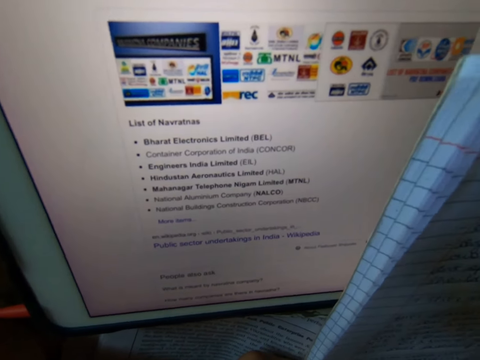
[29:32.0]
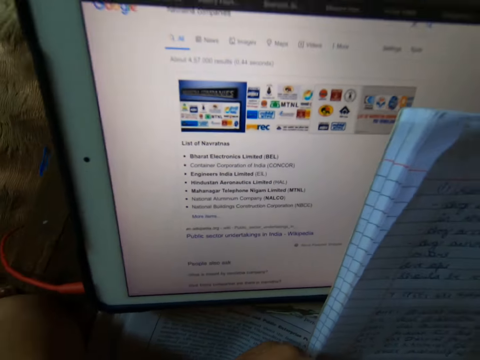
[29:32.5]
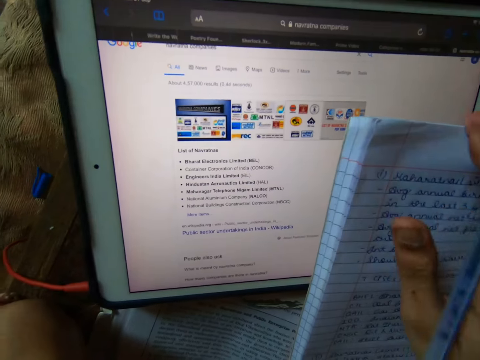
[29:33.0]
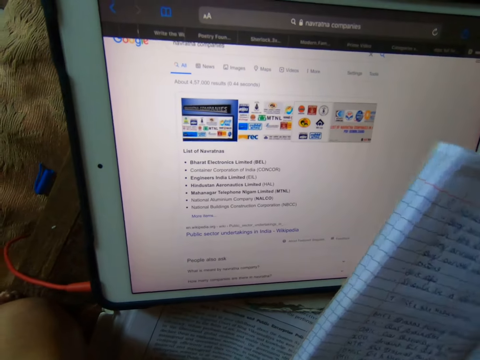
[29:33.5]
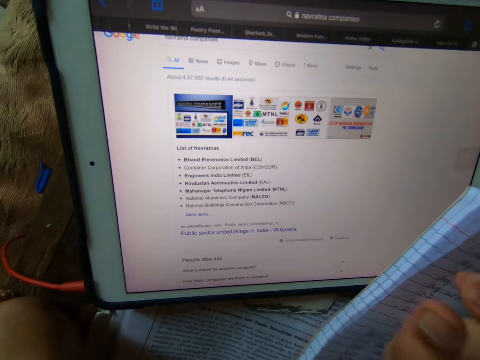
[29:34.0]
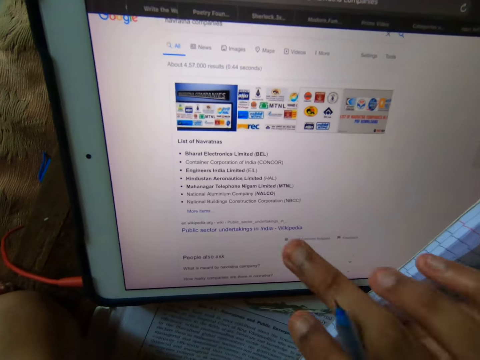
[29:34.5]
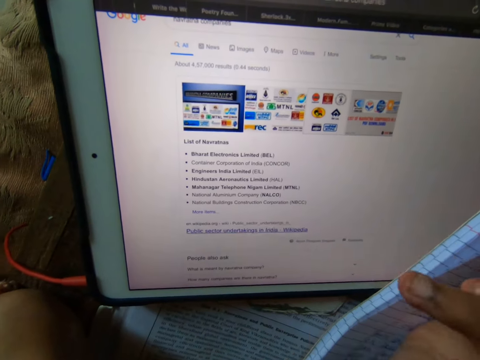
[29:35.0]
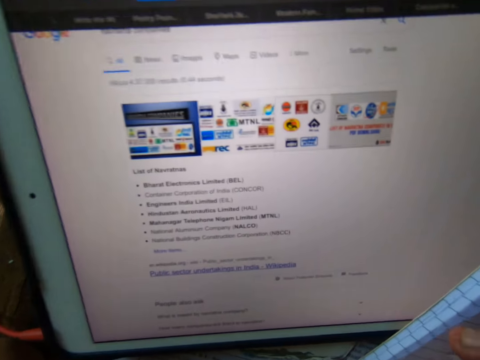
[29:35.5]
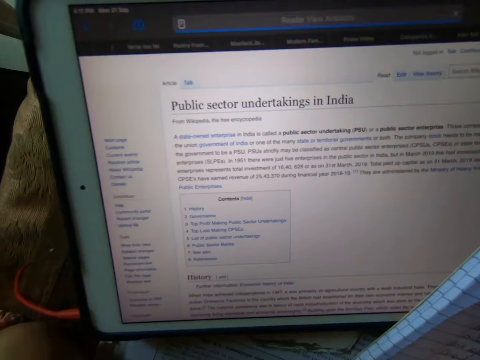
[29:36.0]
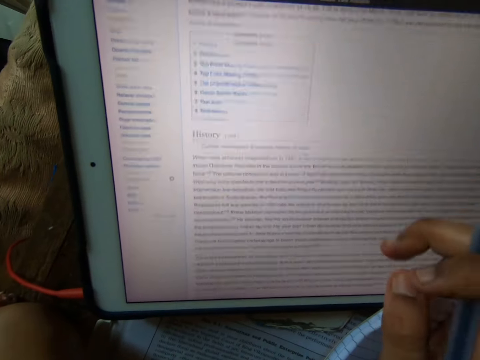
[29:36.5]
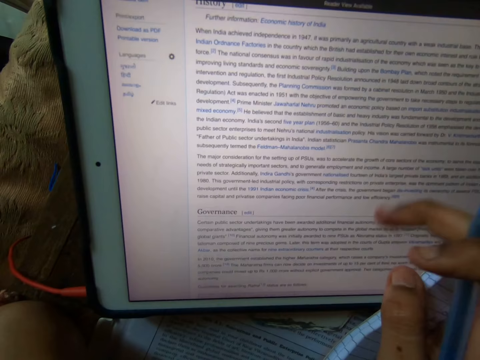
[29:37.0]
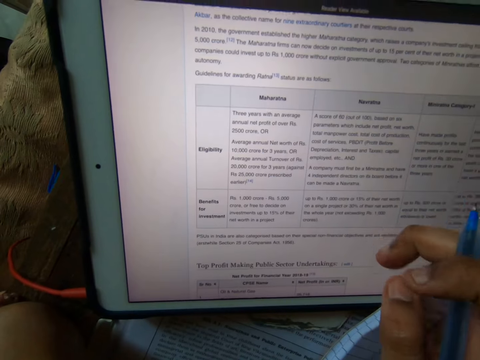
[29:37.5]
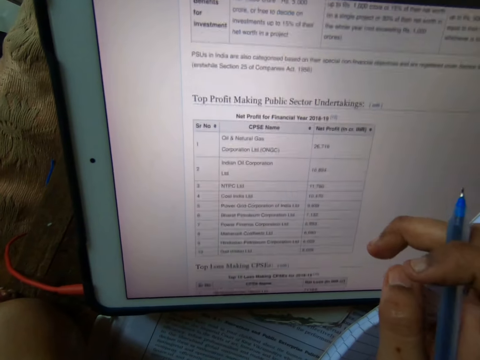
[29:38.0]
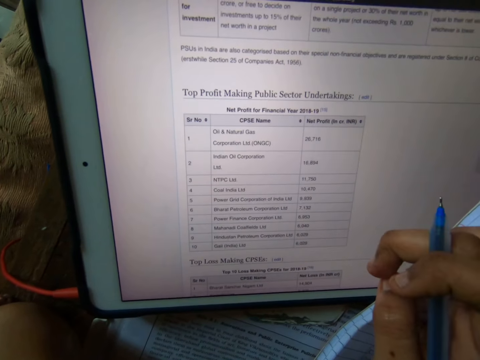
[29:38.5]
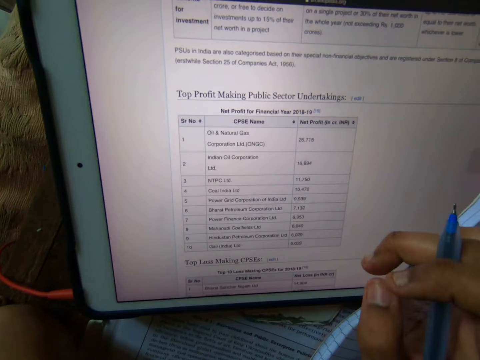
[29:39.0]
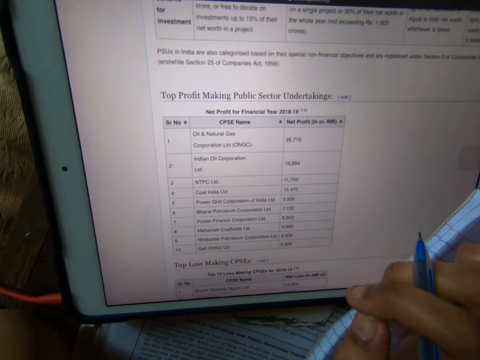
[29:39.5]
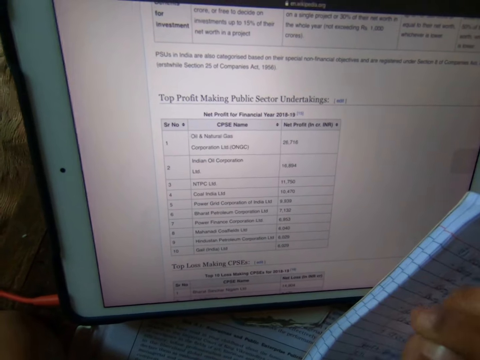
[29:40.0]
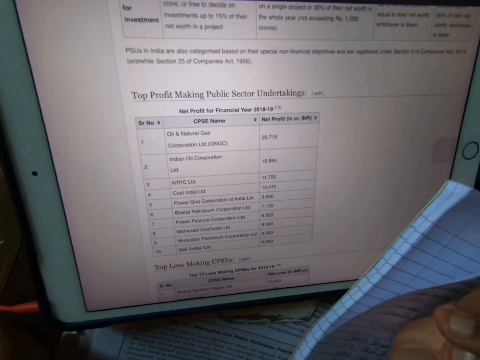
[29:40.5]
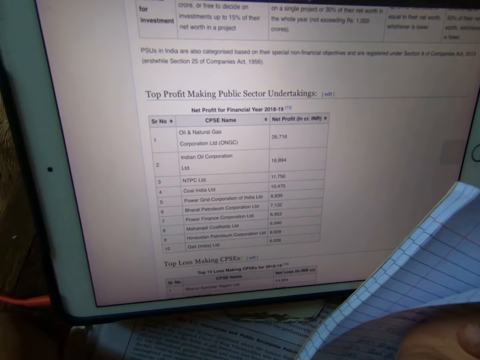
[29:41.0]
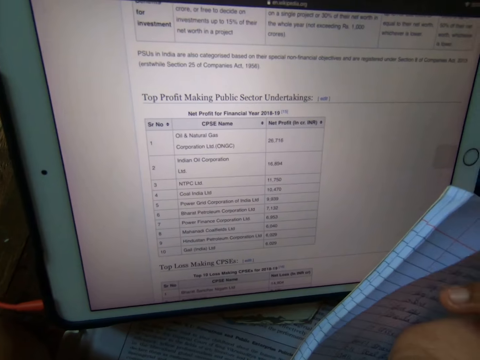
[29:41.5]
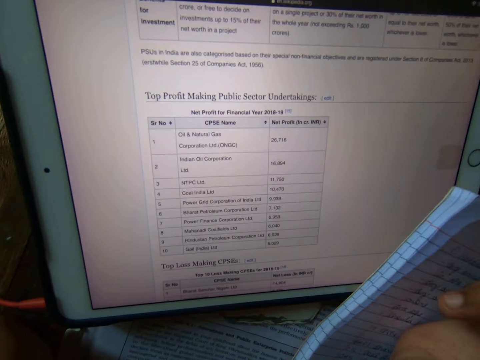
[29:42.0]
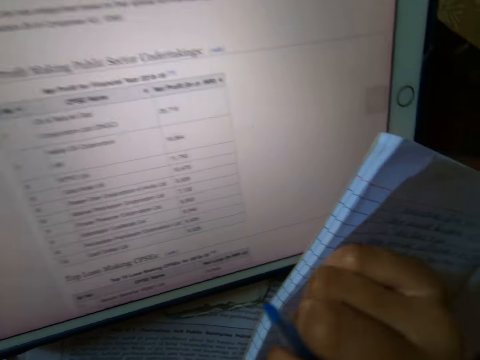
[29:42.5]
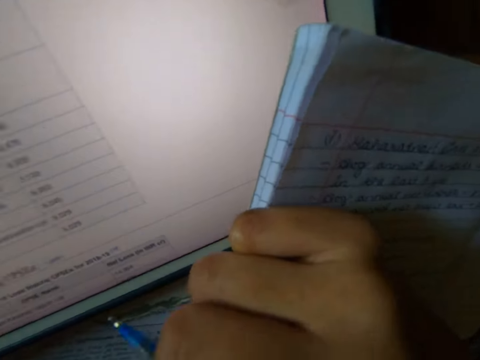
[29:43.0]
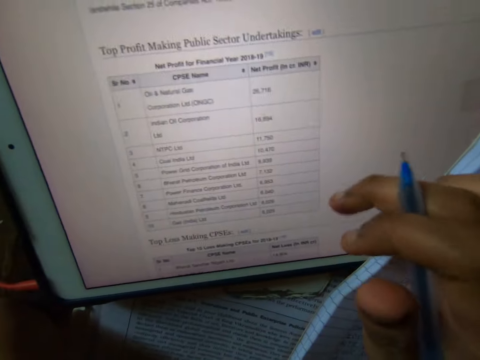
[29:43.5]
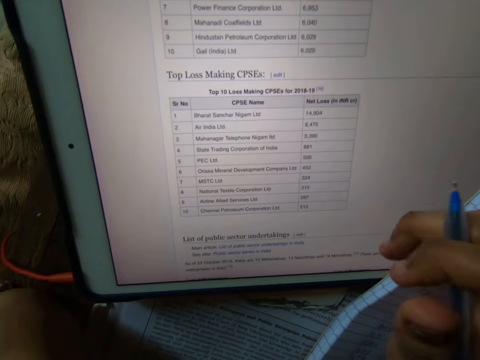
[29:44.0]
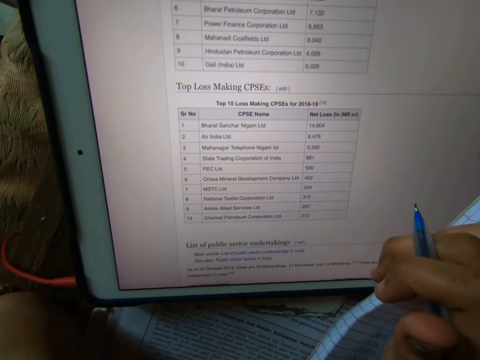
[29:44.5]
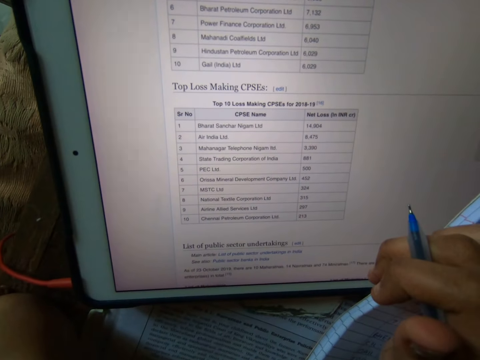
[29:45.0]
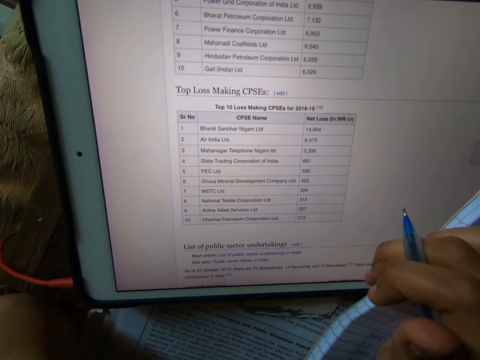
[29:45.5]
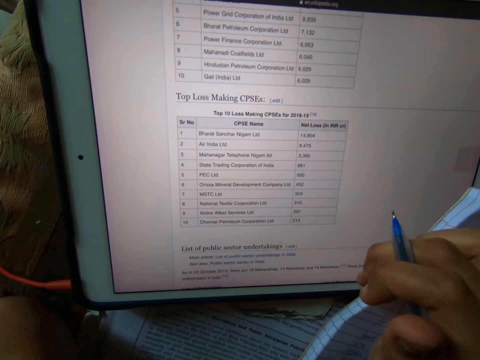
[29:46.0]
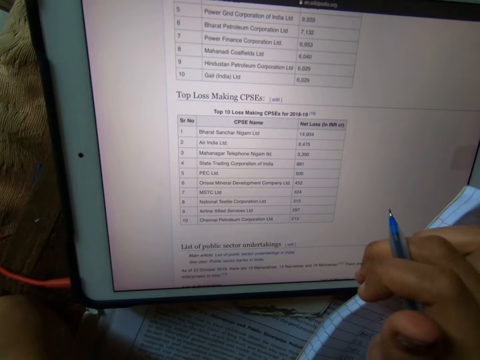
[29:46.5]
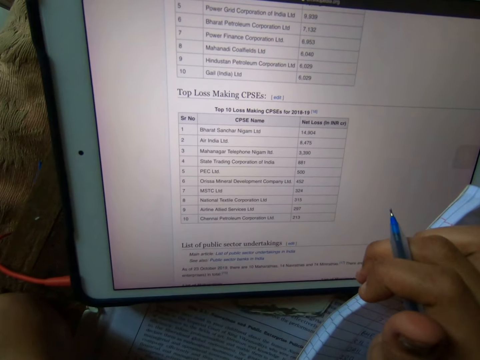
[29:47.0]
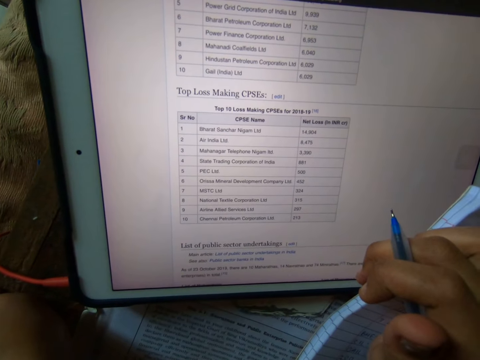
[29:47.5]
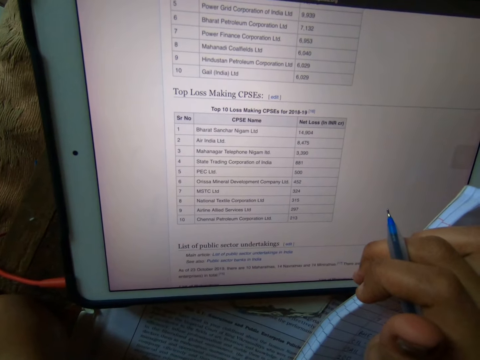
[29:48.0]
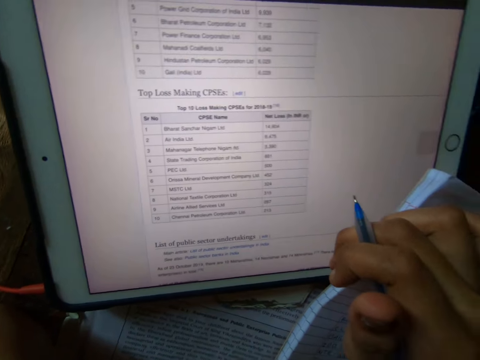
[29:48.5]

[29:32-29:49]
The camera wearer moves the book with his right hand. He clicks on a link on the table. He operates the tab. He scrolls through the tablet. He reads information on the tablet. He scrolls through the tablet. He operates the tab. He reads information on the tablet.

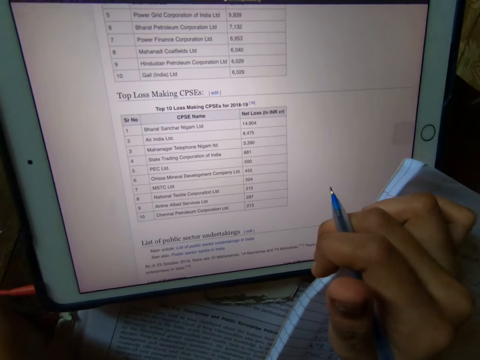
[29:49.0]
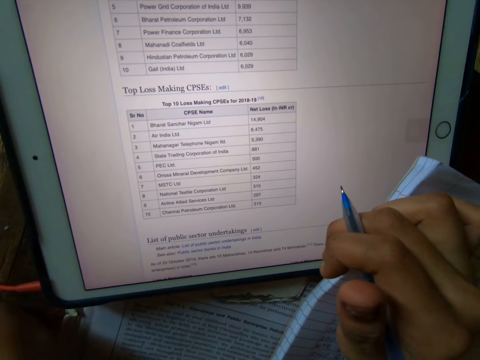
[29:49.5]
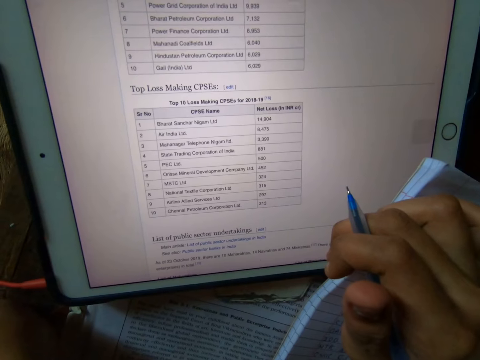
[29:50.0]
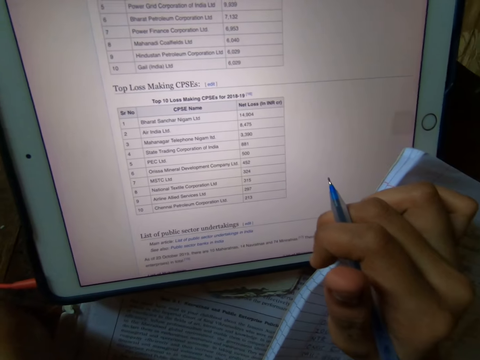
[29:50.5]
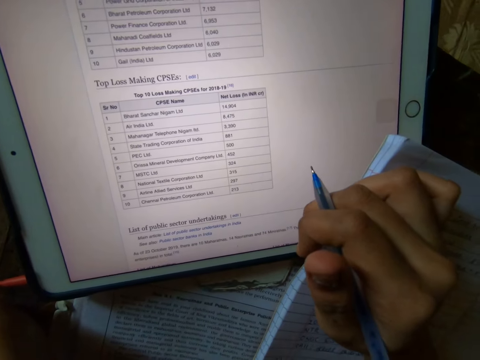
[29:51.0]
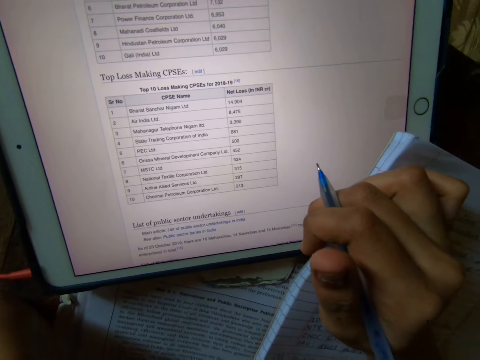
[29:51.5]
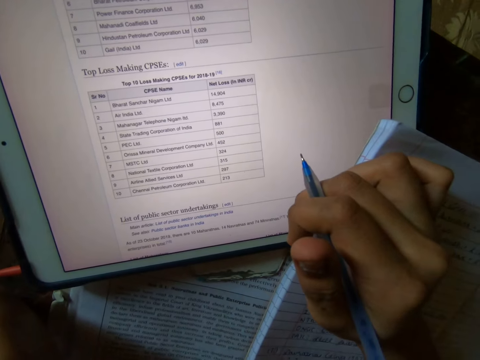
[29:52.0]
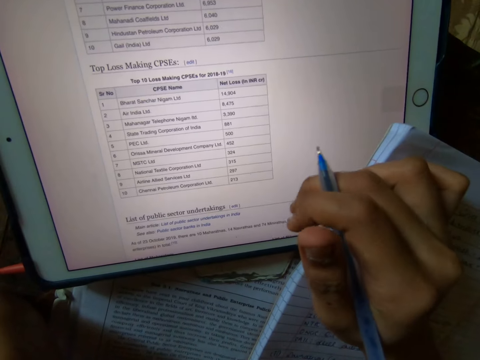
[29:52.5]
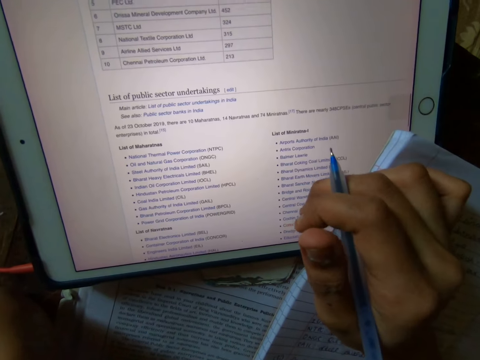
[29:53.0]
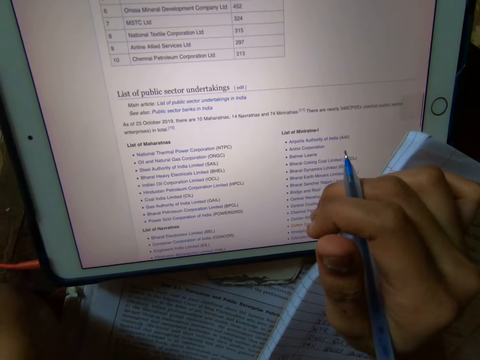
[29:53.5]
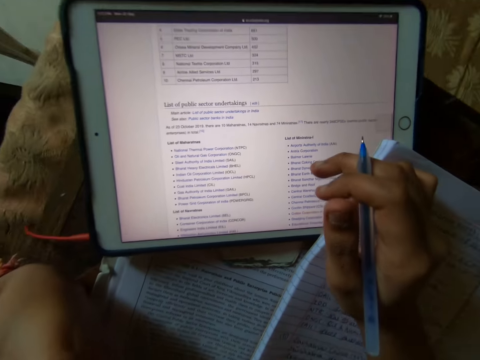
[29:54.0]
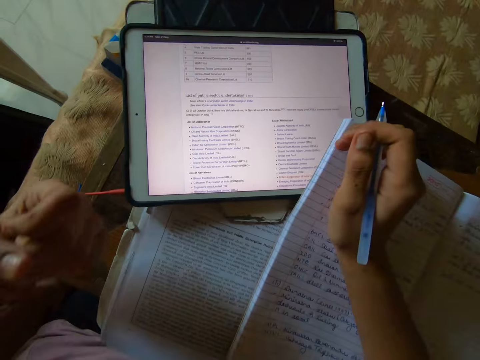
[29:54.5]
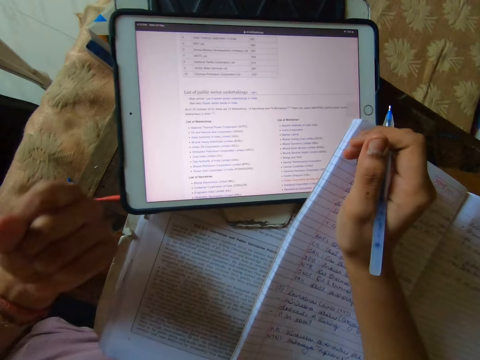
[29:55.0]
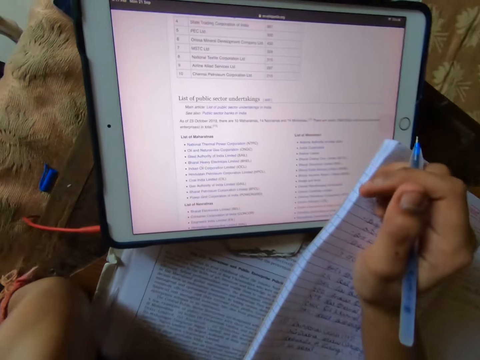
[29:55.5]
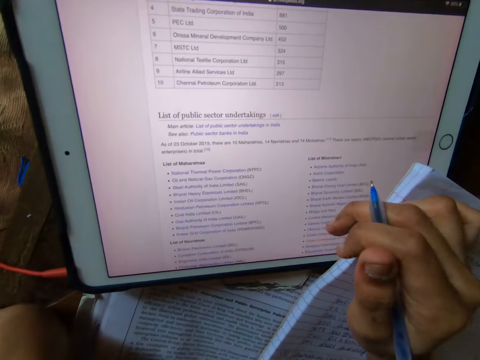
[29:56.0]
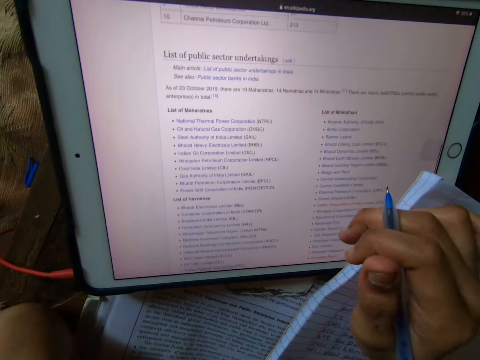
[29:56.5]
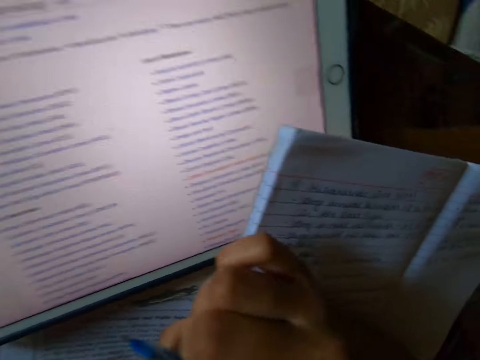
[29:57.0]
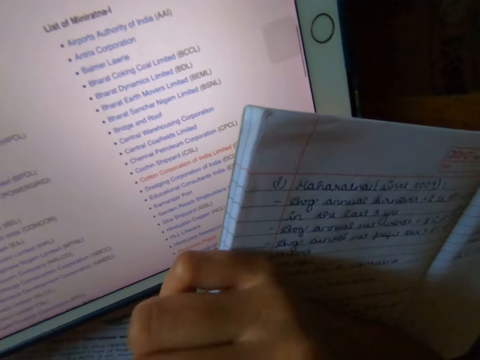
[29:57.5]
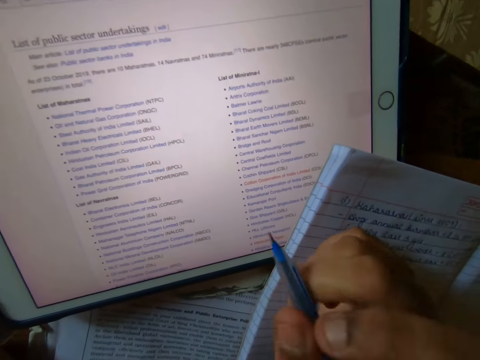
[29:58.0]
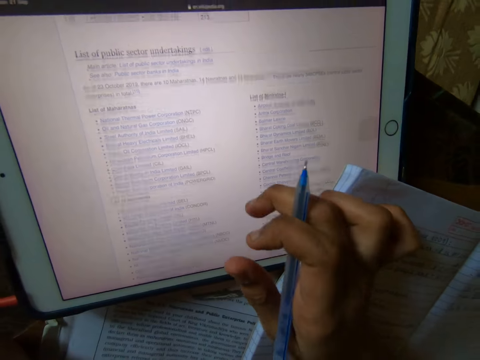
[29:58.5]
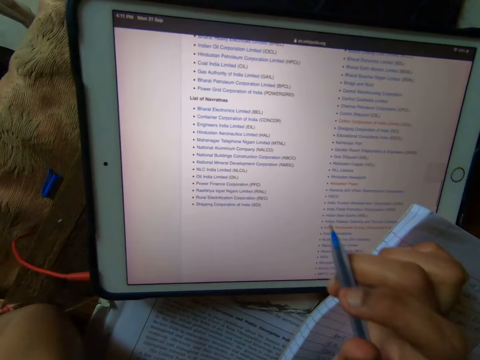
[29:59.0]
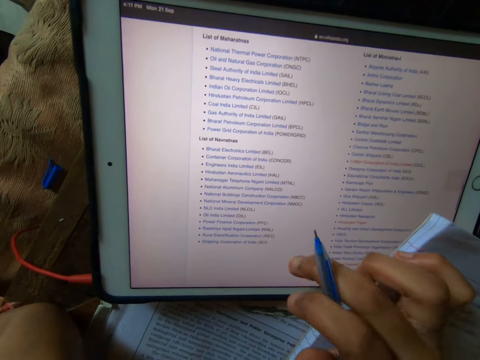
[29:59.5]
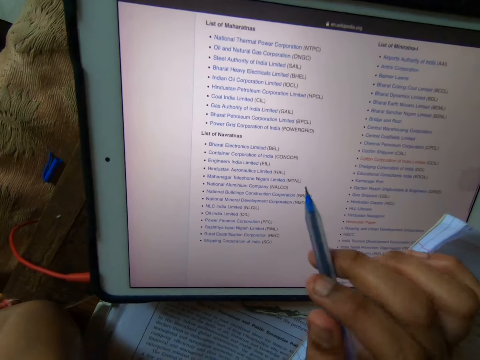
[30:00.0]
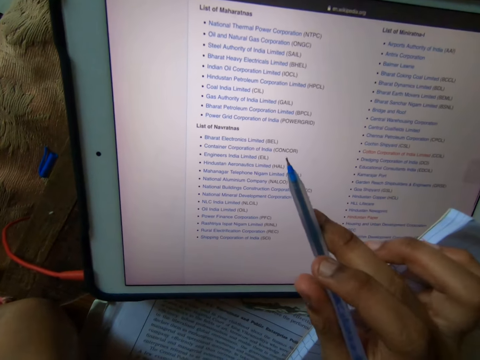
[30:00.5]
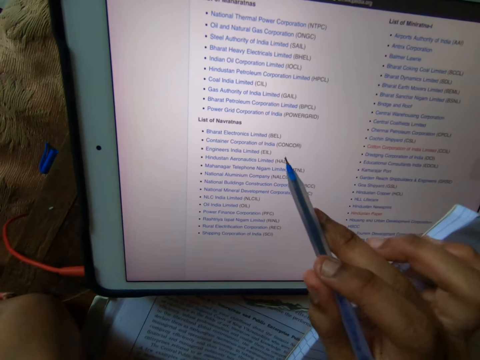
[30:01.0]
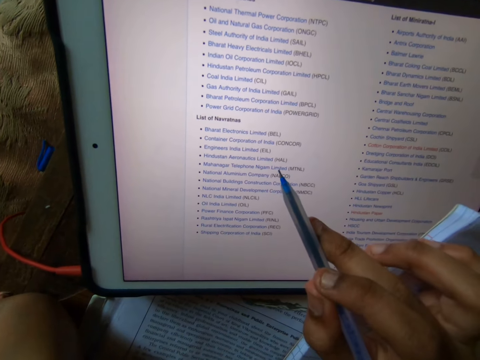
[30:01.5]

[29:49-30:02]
The camera wearer scrolls through the tablet. They read information on the tablet. They scroll through the tablet. They read information on the tablet. They scroll through the tablet. They read information on the tablet.
